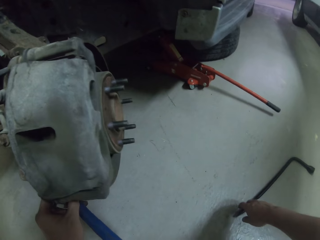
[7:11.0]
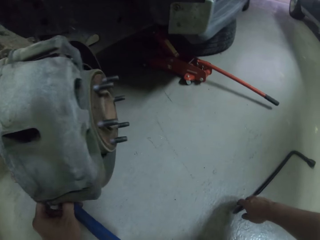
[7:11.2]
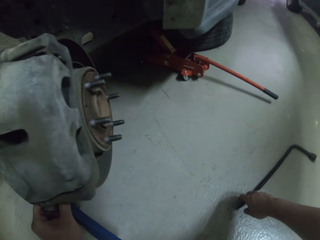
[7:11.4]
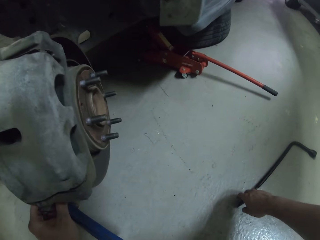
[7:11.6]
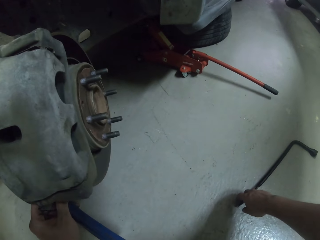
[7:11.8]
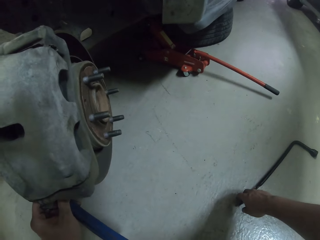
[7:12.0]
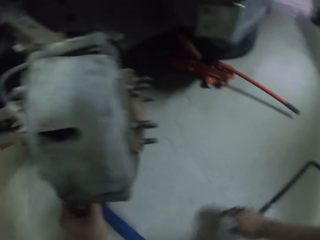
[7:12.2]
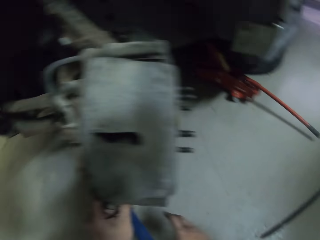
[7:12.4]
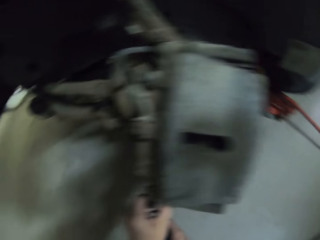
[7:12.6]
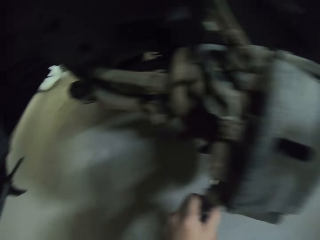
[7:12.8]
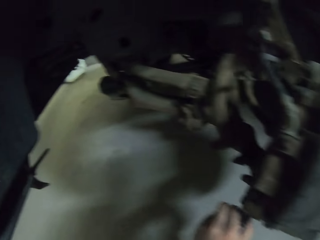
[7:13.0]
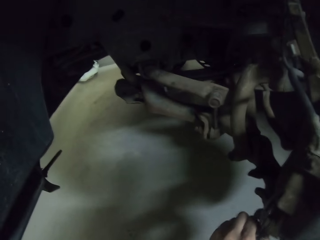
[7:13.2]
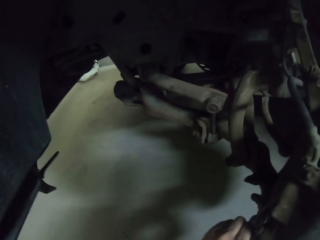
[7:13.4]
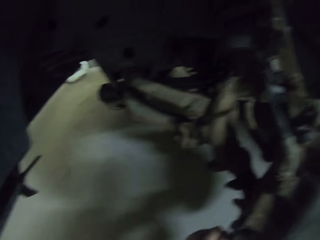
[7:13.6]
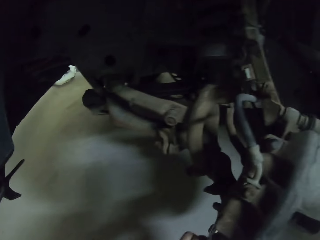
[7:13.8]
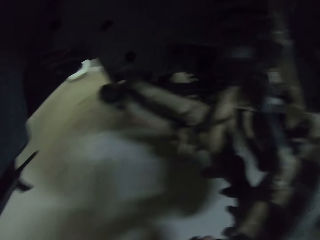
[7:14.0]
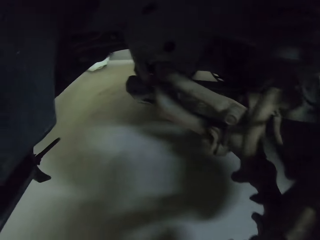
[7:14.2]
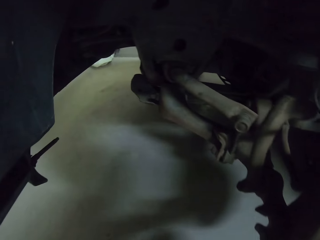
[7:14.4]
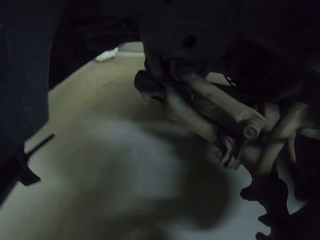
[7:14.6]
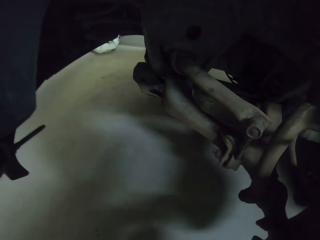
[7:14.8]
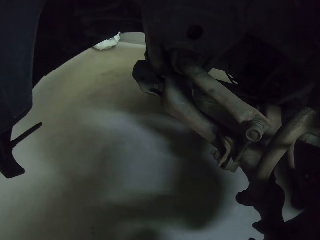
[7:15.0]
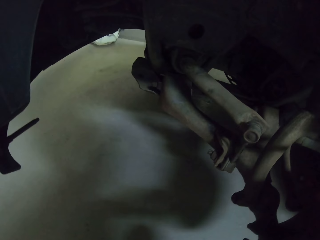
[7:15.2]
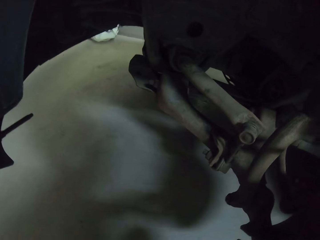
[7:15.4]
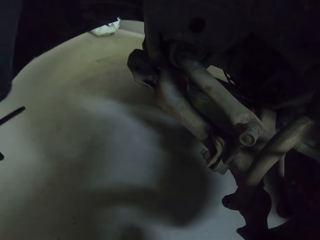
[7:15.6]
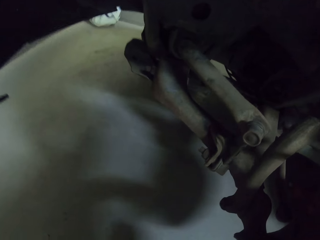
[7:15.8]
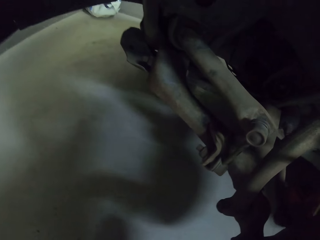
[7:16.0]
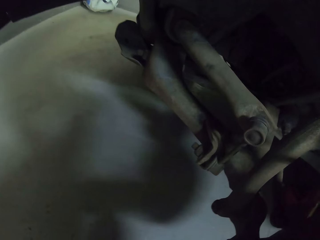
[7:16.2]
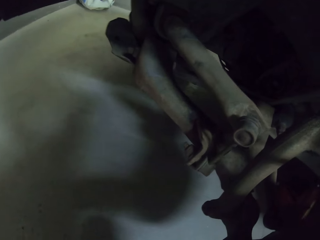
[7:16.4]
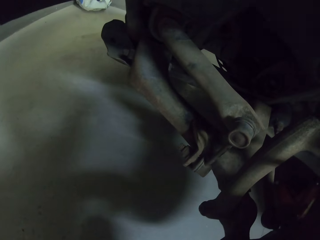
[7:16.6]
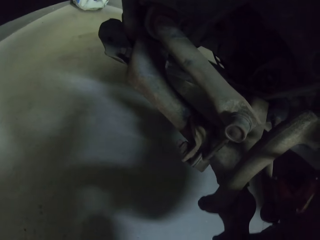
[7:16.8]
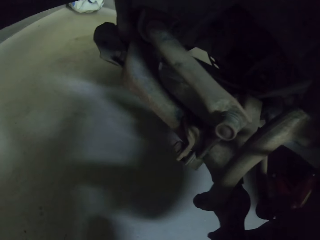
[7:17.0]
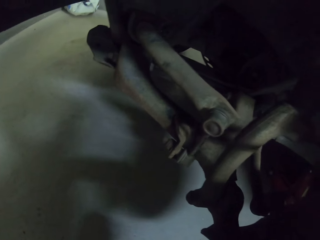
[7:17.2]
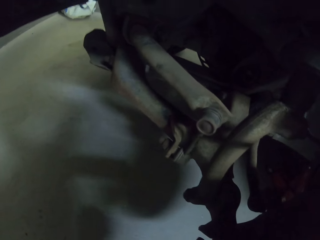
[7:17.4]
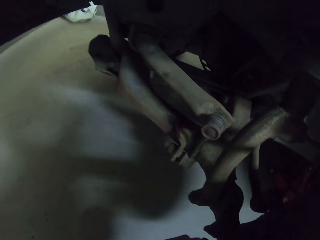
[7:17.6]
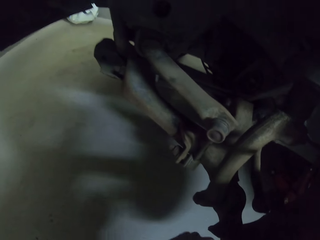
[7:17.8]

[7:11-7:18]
The camera wearer tightens the nut of the tire with a spanner.

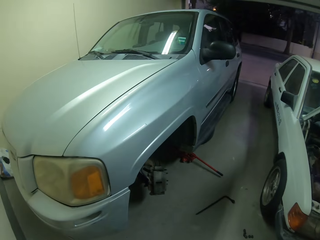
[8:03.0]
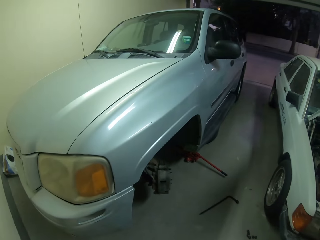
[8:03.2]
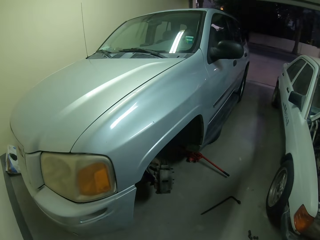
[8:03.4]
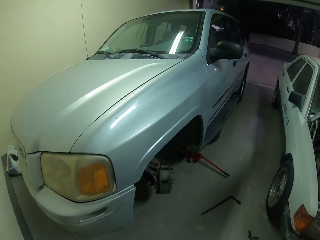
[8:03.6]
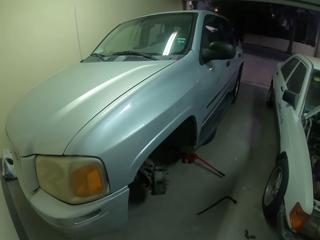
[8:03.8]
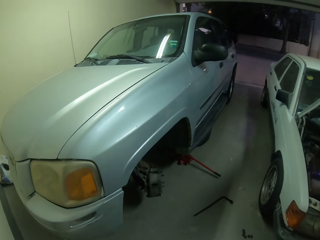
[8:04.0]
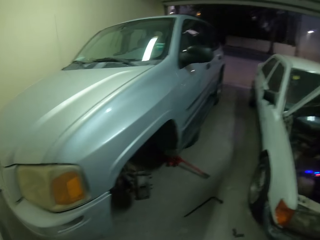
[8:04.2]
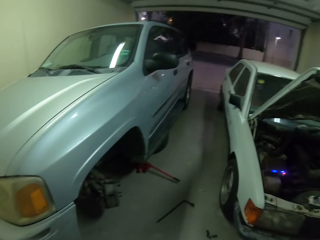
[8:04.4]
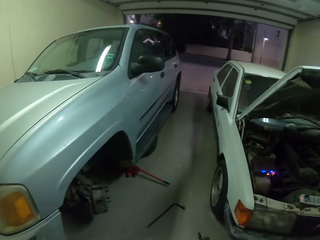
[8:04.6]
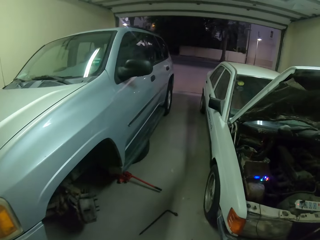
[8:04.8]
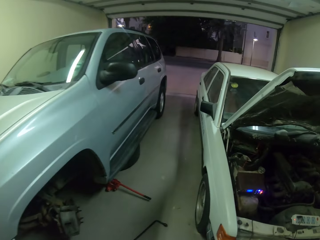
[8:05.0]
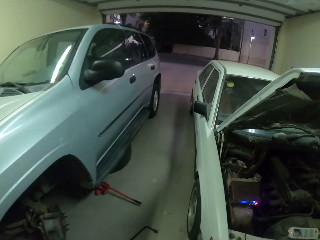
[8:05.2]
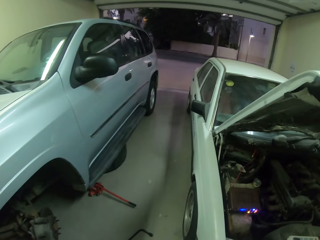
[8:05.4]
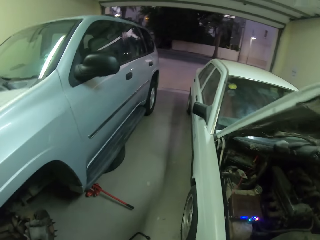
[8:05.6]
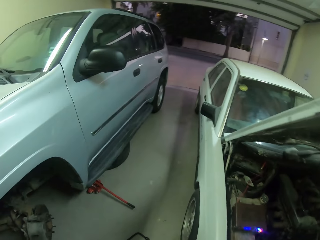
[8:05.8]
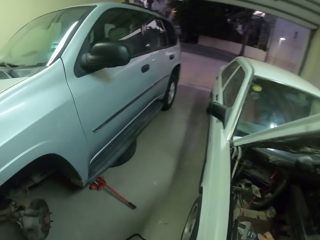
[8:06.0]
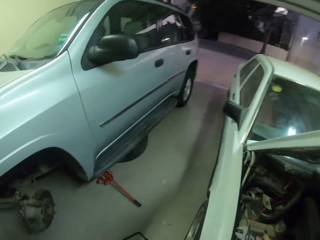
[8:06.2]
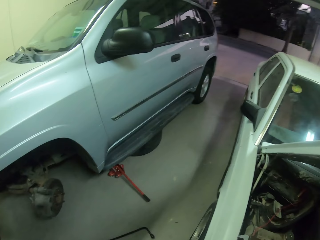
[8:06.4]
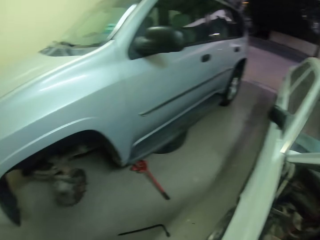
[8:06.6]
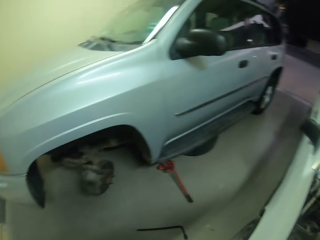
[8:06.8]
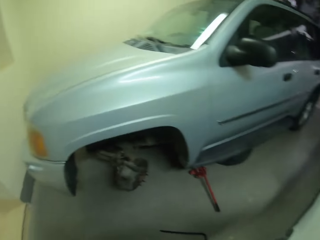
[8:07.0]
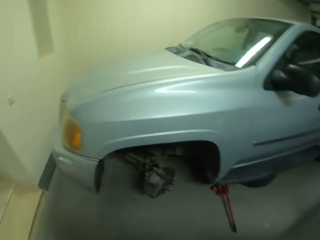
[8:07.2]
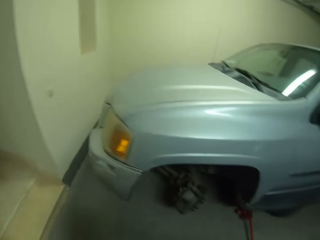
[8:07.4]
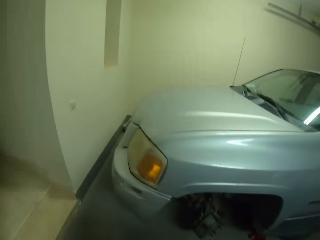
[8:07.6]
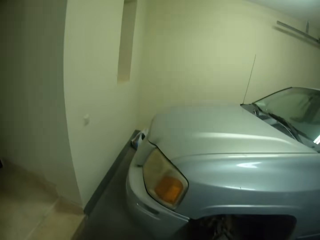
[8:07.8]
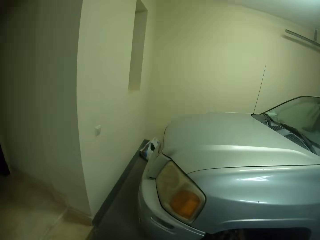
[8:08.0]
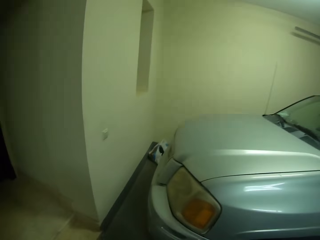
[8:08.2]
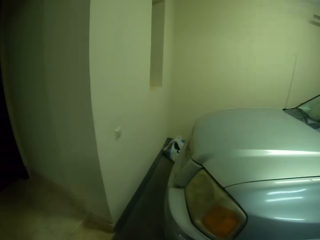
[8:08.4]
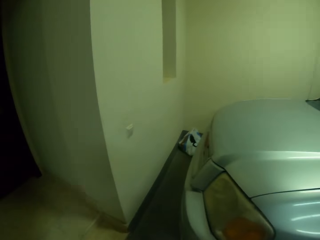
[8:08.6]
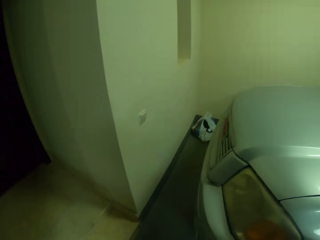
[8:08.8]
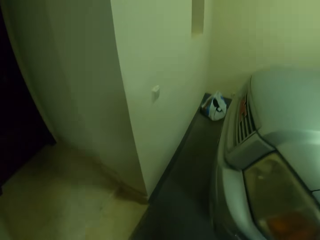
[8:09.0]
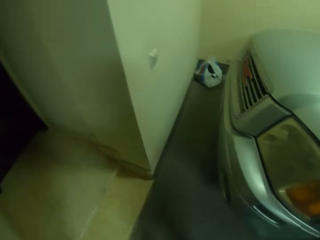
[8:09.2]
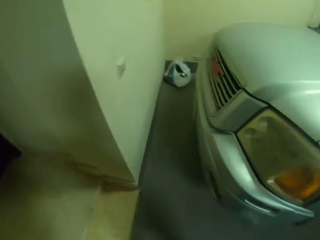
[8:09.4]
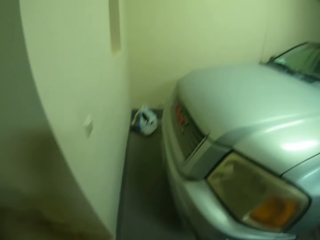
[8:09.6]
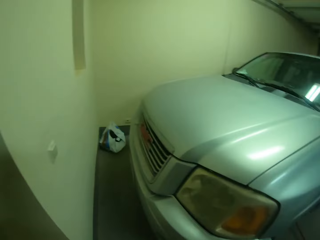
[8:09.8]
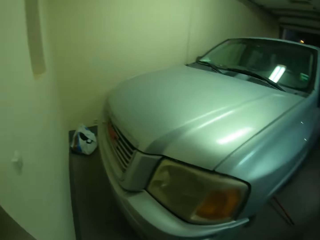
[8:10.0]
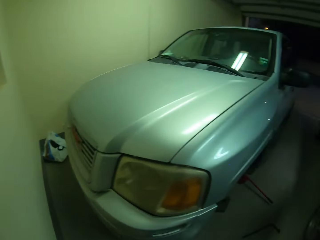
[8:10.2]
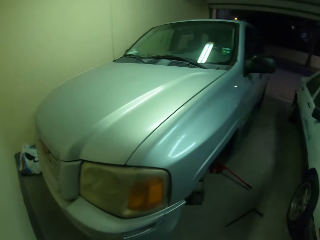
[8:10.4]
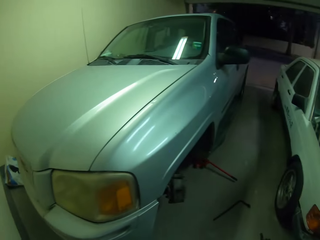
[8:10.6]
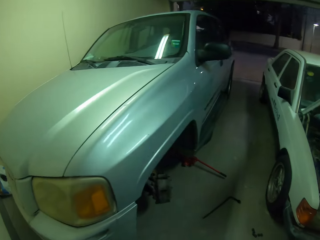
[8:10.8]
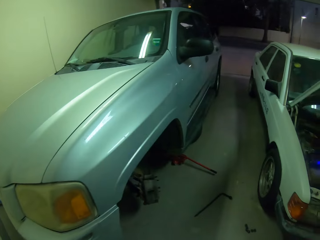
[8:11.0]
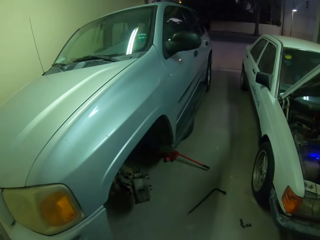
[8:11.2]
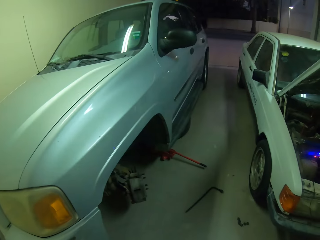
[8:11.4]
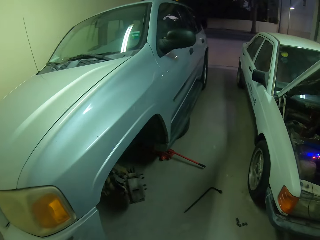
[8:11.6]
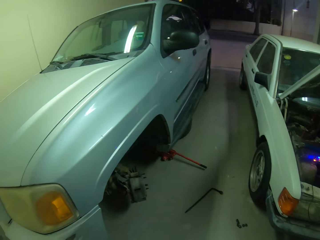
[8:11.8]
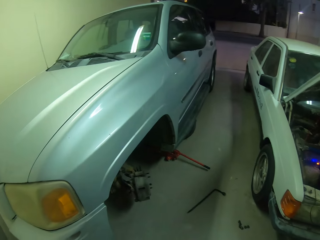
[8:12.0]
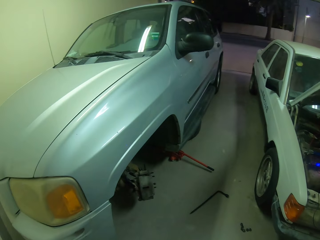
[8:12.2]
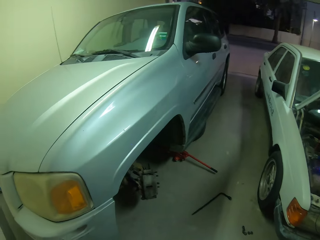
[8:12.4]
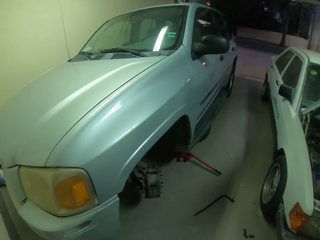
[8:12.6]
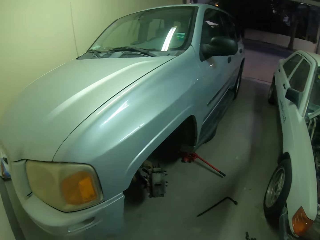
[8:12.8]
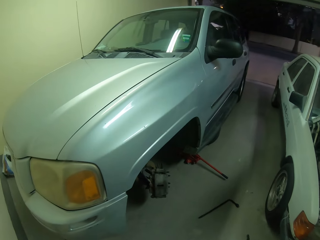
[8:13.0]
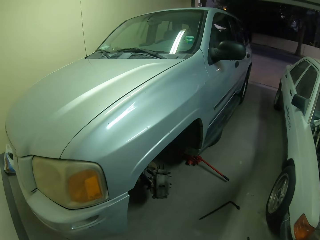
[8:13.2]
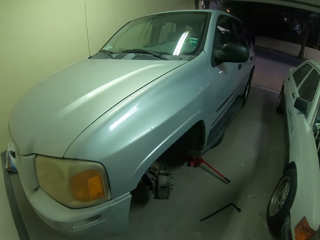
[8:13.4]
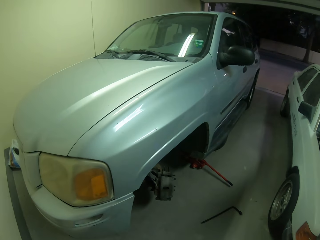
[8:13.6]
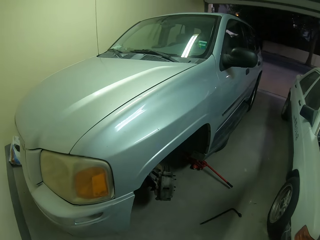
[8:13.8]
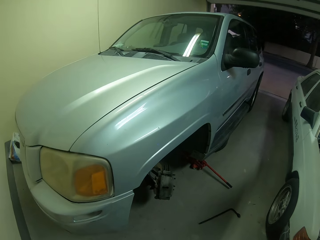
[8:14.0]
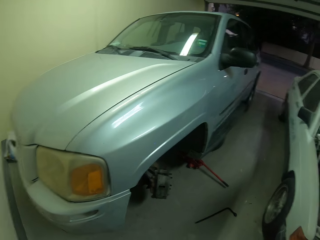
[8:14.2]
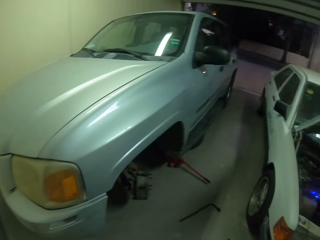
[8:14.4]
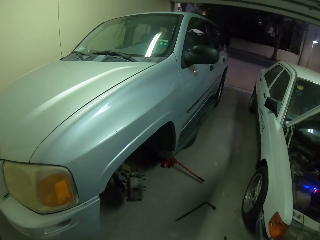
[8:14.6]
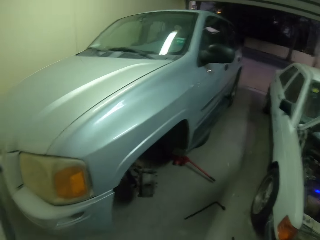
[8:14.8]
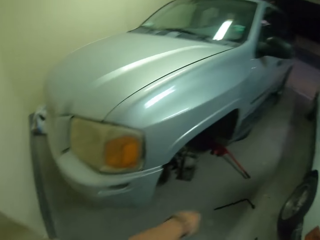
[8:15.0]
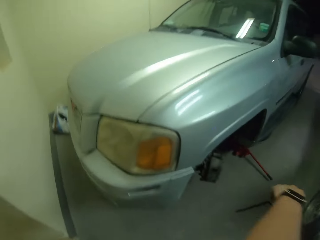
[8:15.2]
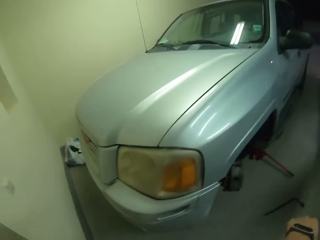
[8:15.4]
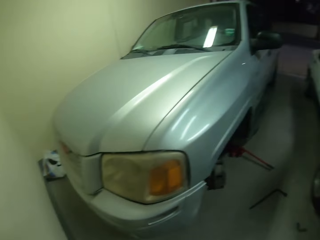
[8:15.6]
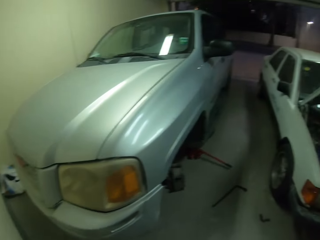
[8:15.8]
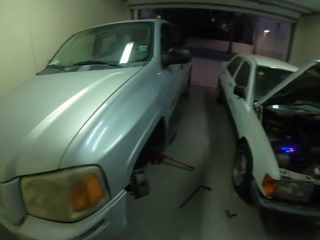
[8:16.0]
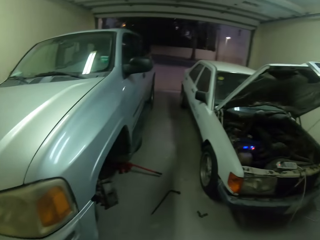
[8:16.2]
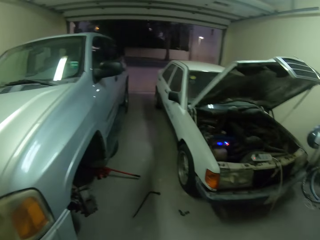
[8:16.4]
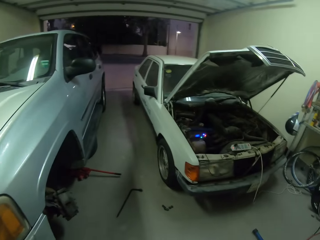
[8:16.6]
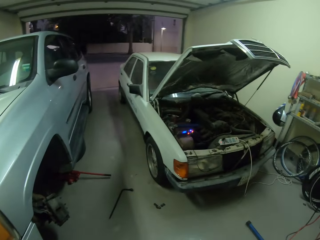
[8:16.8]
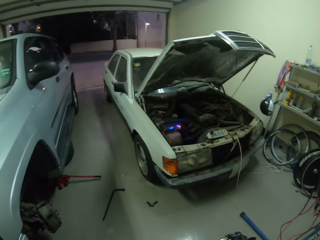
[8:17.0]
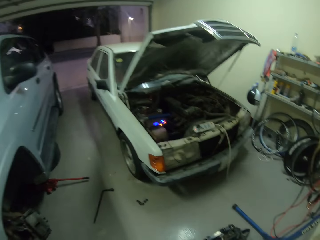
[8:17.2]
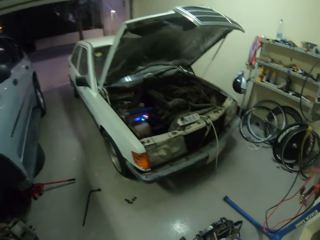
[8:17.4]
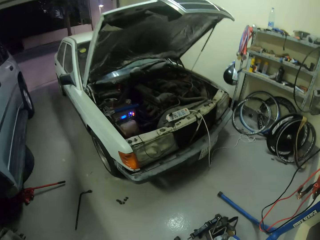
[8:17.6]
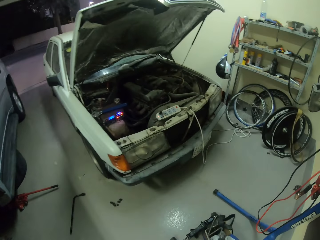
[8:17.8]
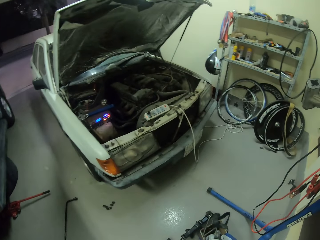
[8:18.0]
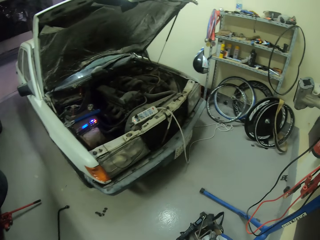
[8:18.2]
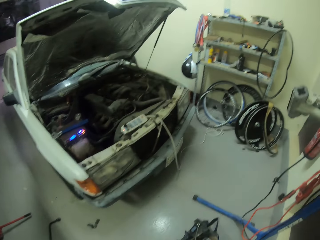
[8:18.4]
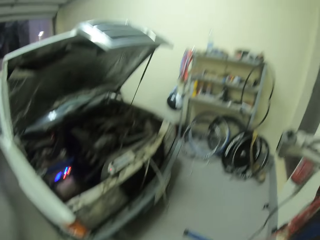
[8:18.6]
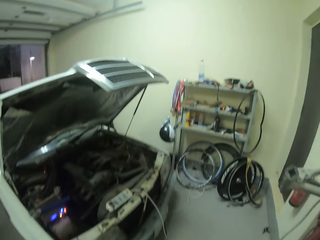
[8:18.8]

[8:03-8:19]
The camera wearer looks around the garage. They walk.
